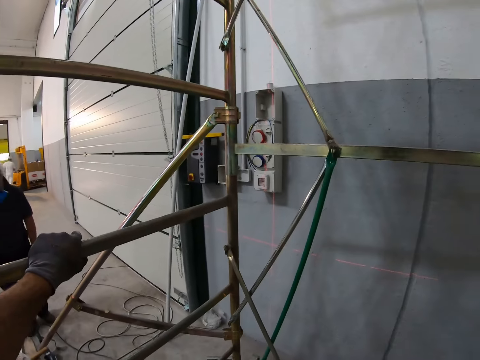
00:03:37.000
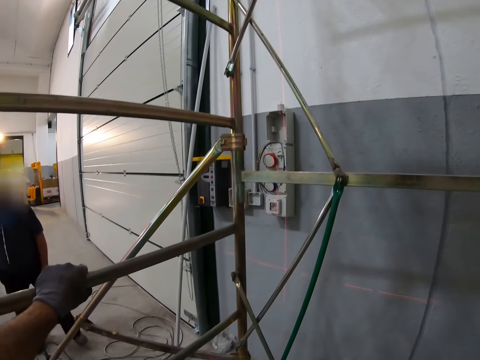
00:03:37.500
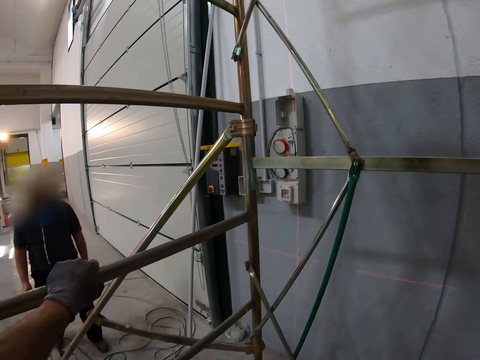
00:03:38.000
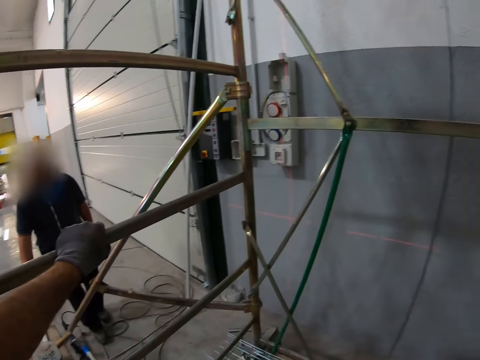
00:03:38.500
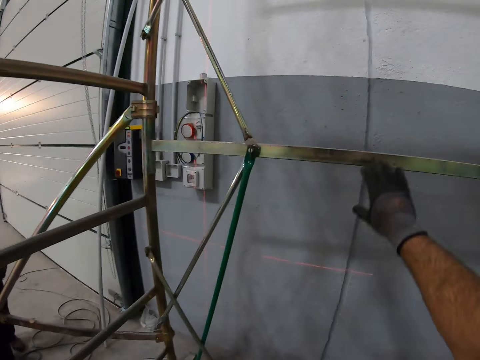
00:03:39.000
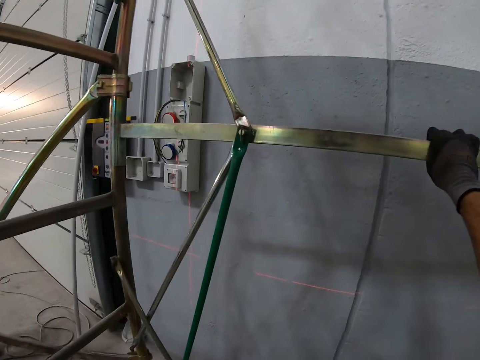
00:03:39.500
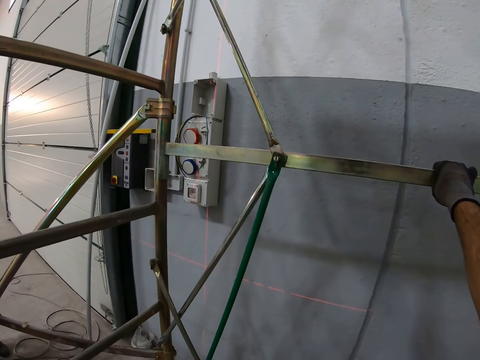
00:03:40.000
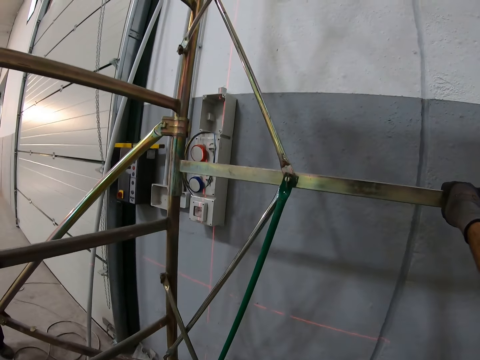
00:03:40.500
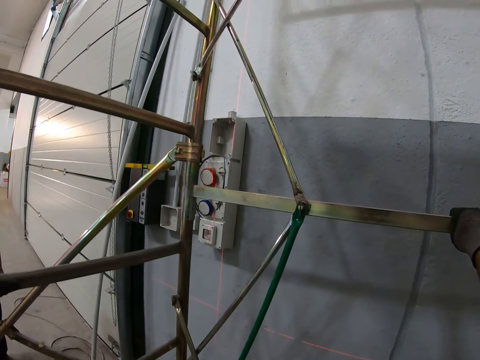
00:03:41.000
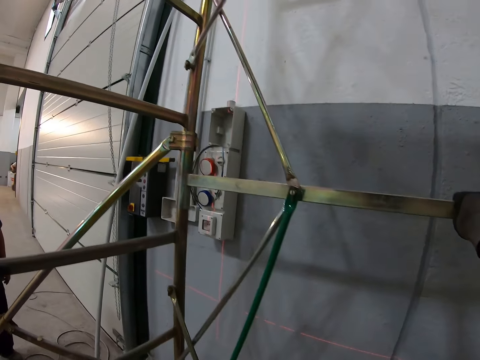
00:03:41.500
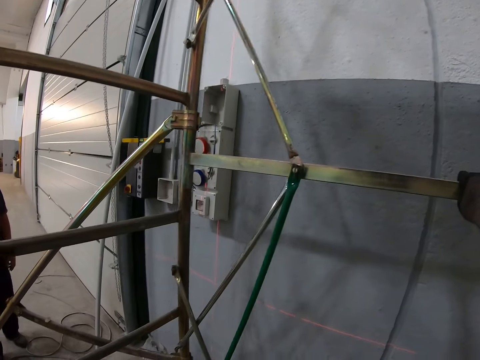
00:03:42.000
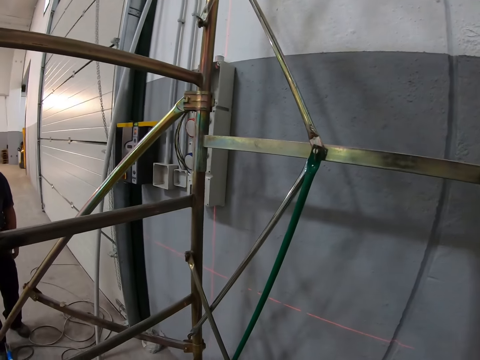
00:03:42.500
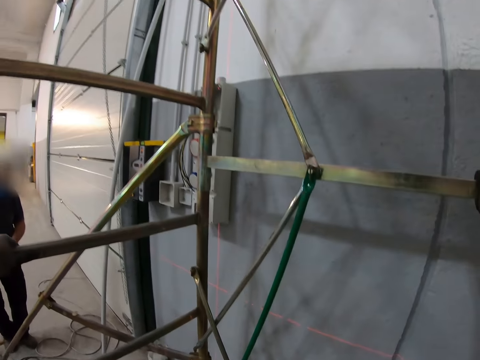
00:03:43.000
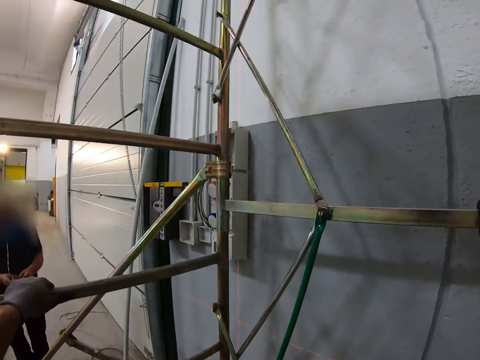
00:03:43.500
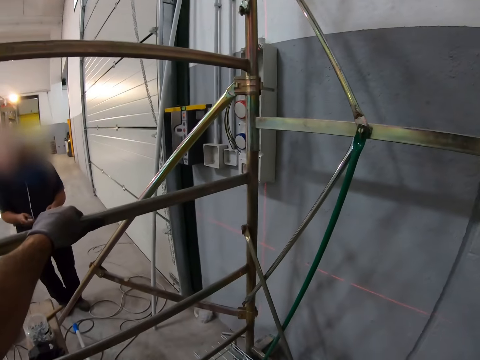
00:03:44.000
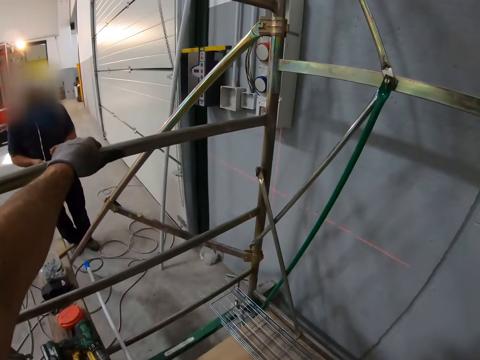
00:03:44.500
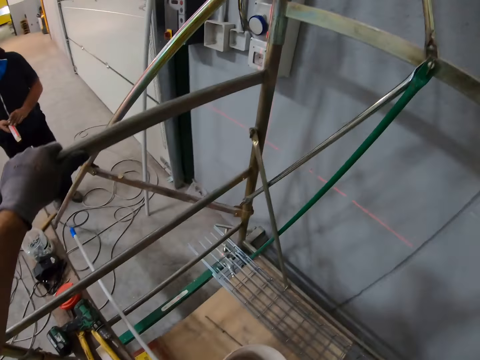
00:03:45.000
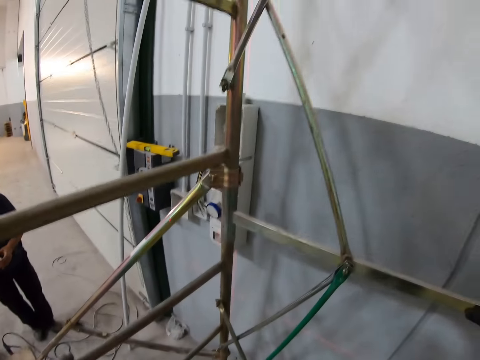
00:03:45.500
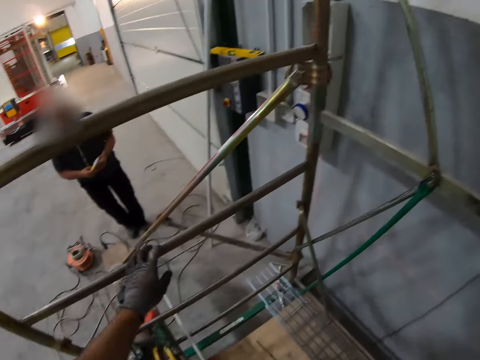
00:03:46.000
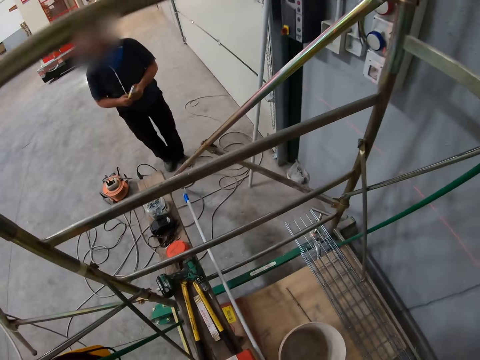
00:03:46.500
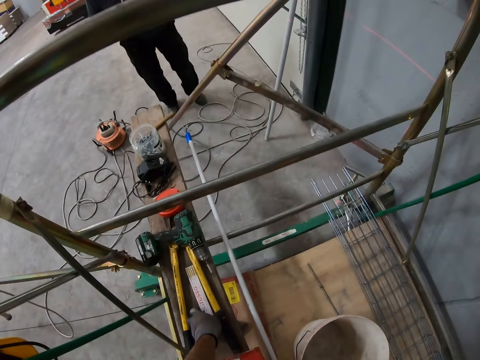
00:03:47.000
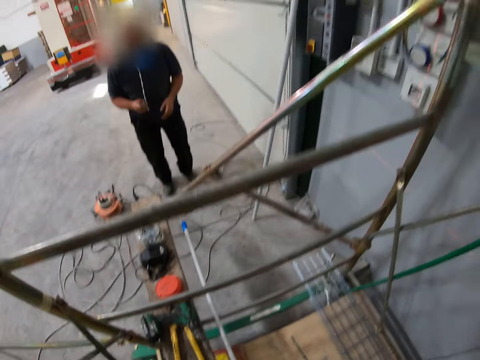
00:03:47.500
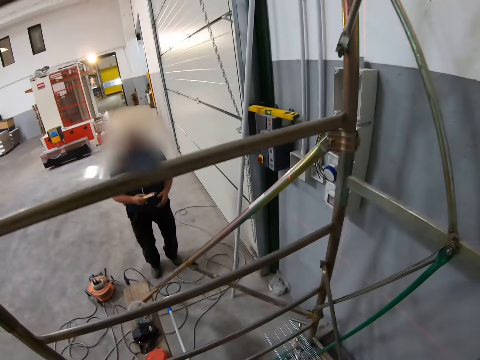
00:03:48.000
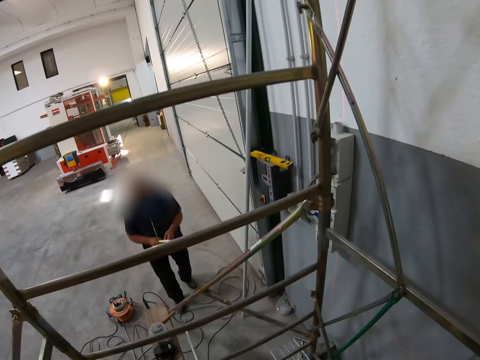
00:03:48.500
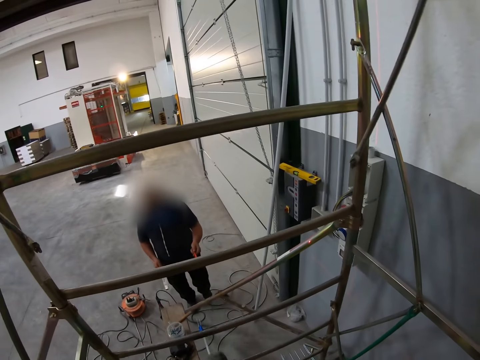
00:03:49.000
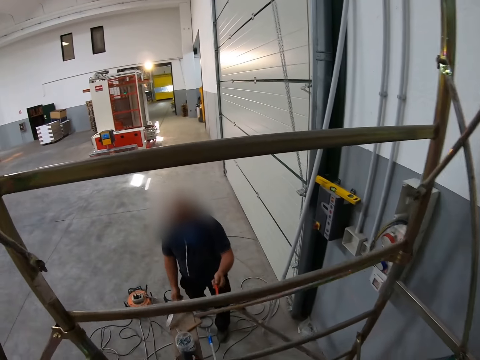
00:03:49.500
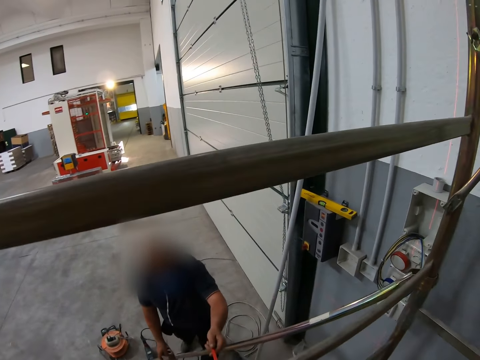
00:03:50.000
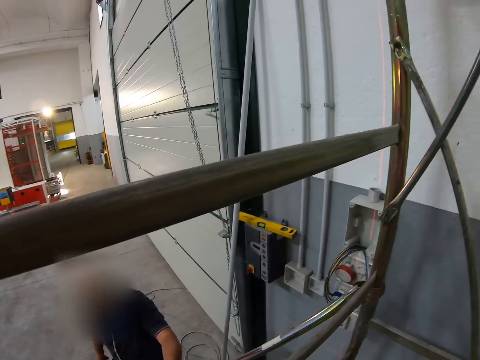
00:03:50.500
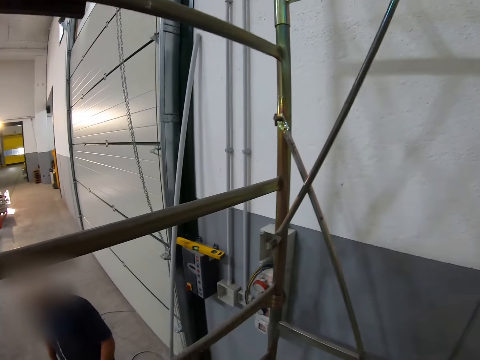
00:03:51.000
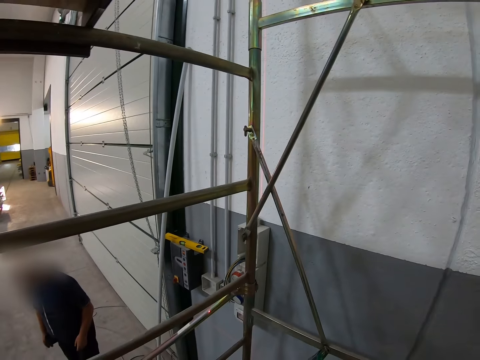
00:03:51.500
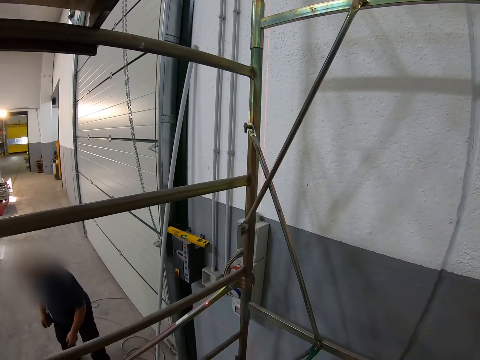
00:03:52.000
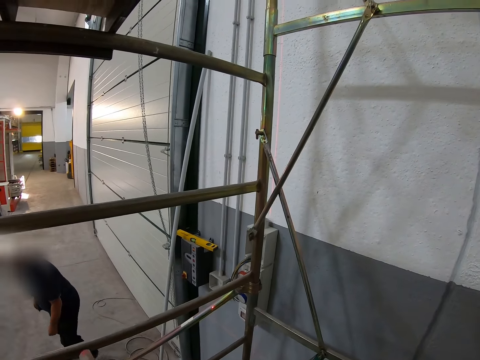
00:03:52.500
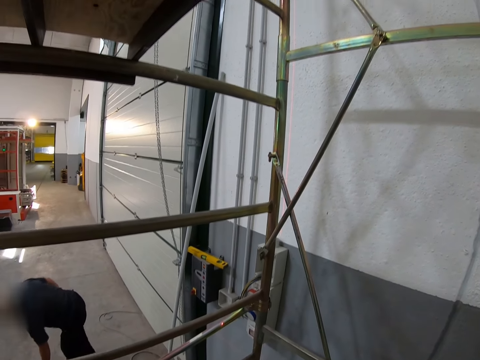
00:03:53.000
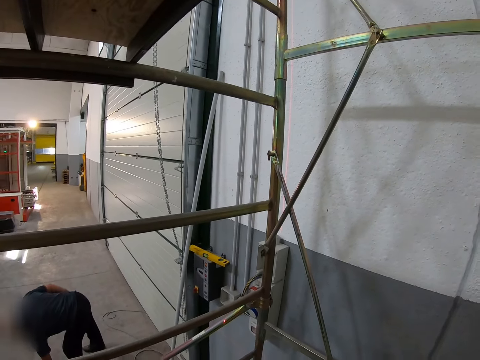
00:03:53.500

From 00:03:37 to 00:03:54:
The camera wearer picks up something. A man walks around. The man passes on a measuring tape to the camera wearer.

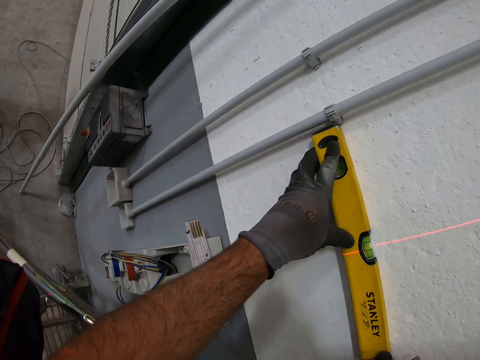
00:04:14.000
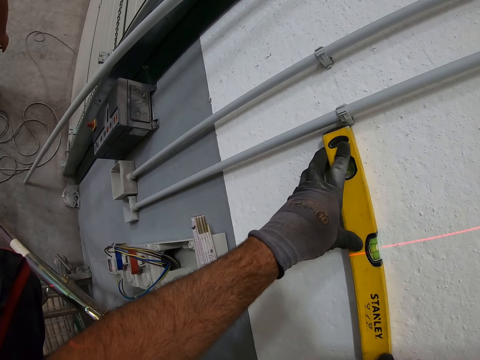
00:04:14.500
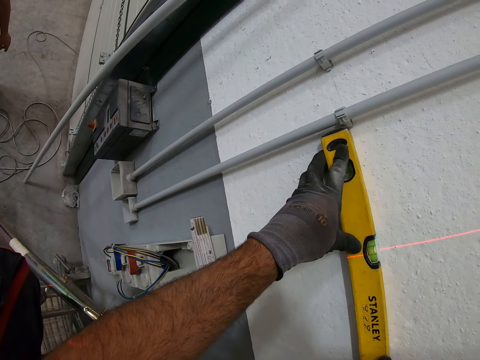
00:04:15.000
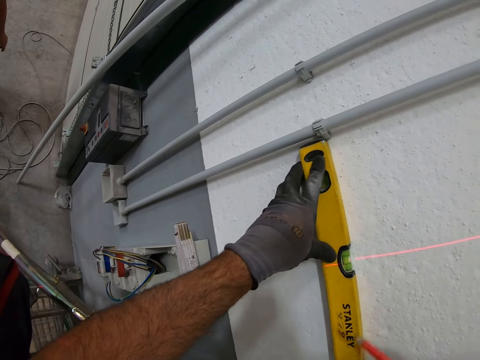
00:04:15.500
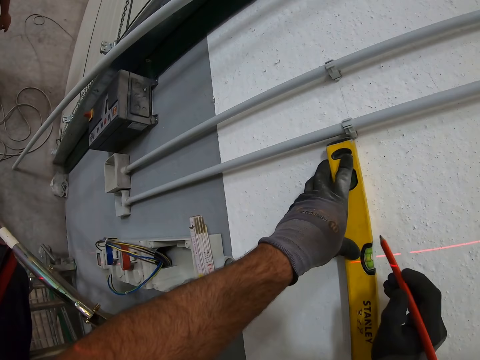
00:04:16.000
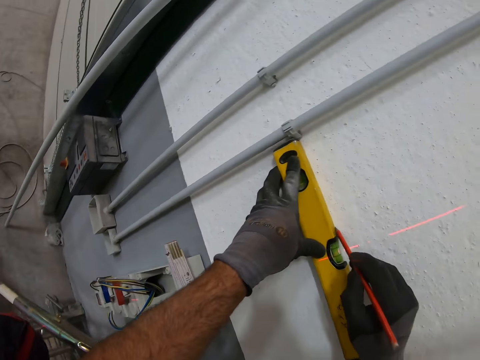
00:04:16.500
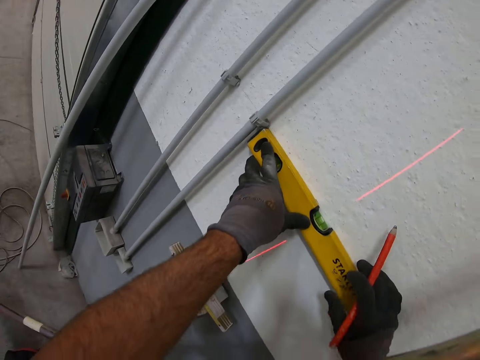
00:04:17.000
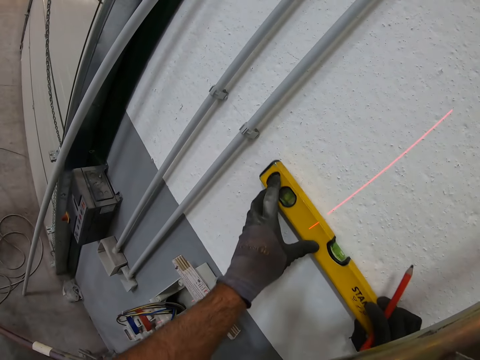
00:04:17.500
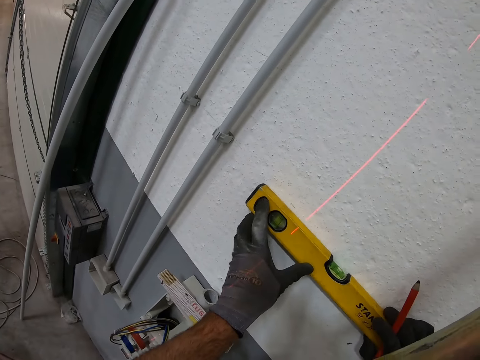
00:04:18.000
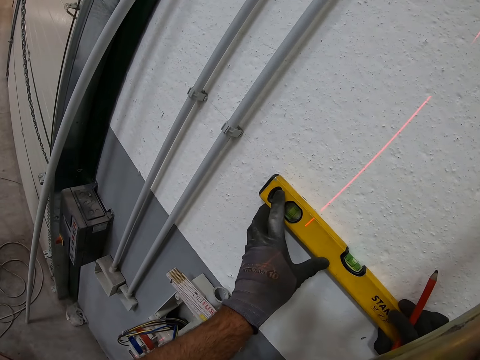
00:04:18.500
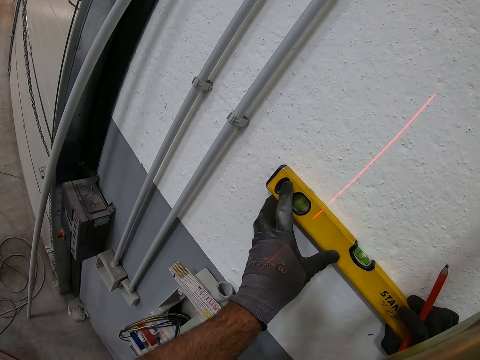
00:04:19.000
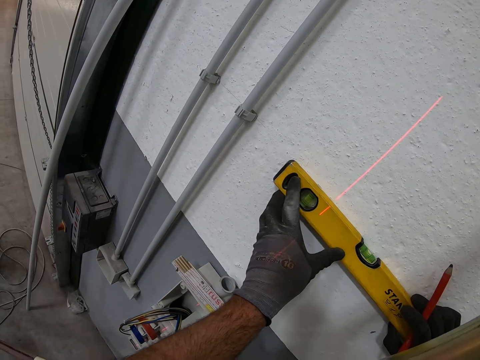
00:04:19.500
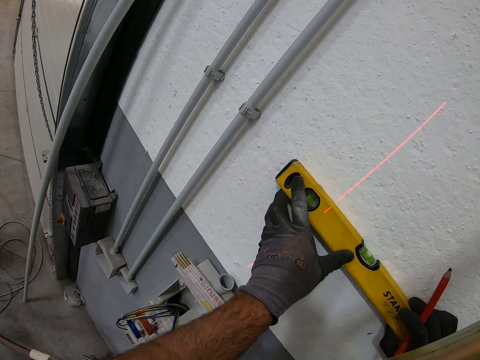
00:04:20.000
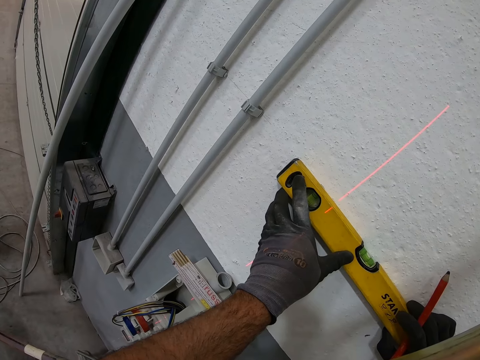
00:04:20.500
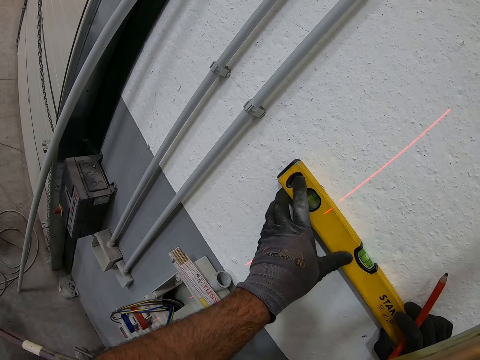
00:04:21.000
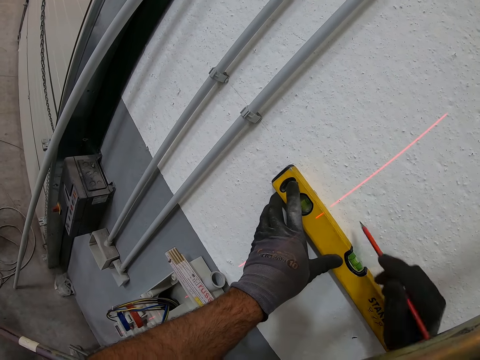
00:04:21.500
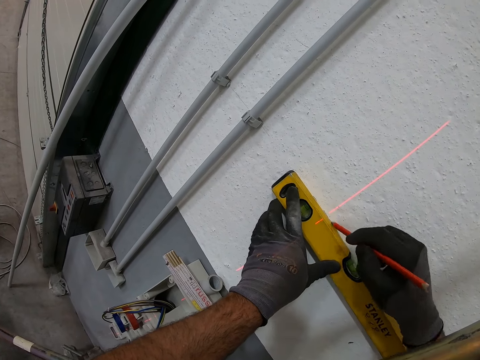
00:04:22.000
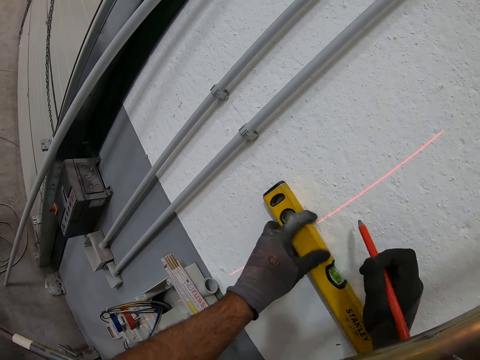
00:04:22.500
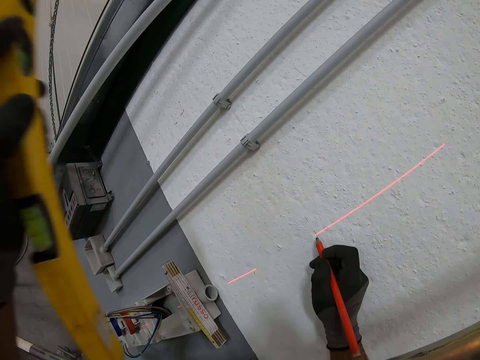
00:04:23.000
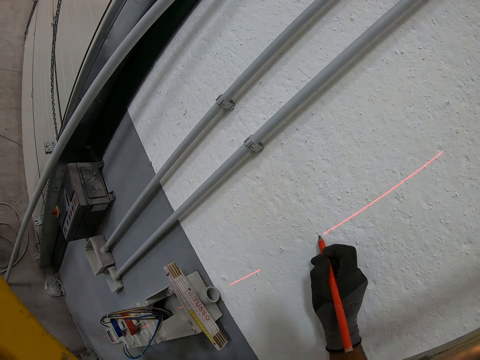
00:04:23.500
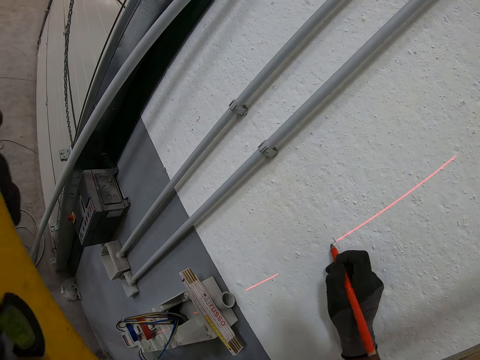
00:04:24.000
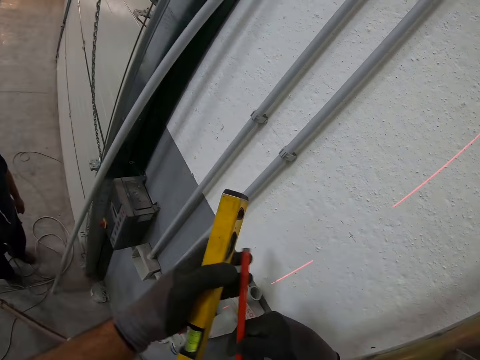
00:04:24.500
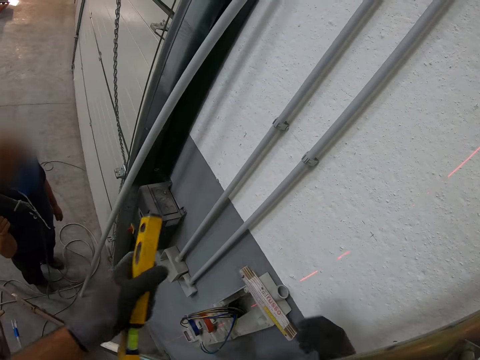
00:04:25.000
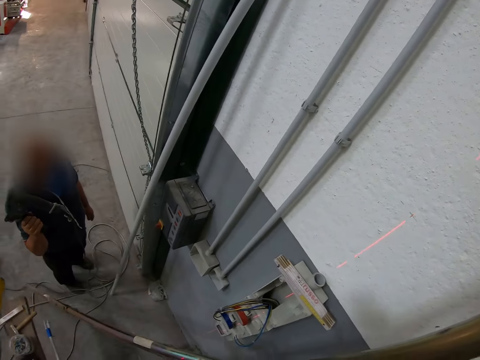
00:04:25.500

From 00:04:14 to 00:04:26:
The camera wearer marks on the wall with a pencil. They move the carpenter's ruler or clamp meter on the wall. They mark on the wall with the pencil. They remove the carpenter's ruler from the wall. They mark on the wall with the pencil. They move the clamp meter on the left hand. They move the pencil on the left hand.
